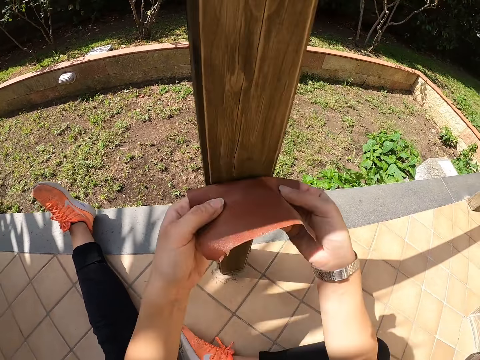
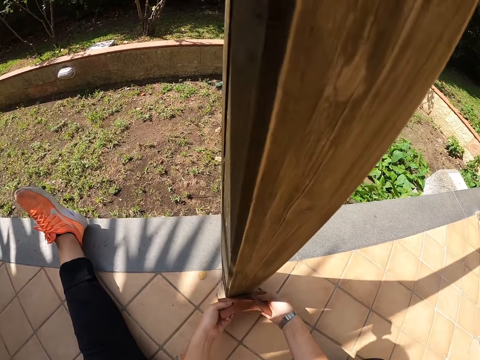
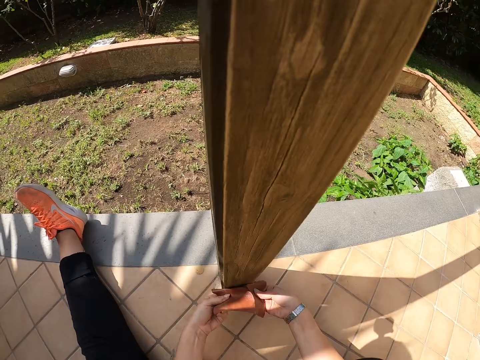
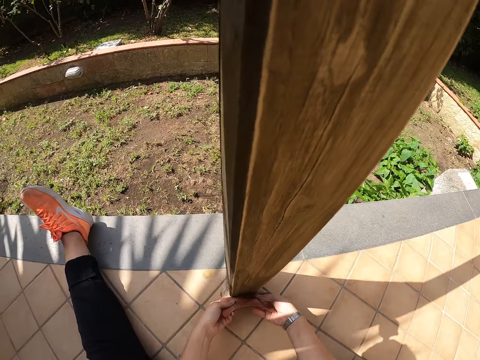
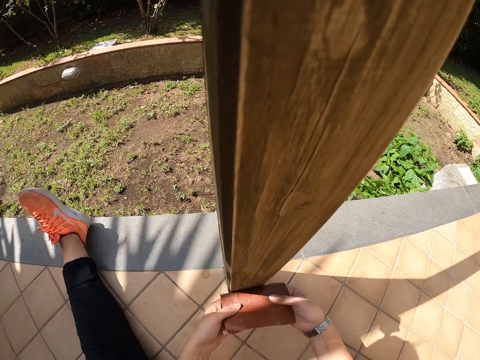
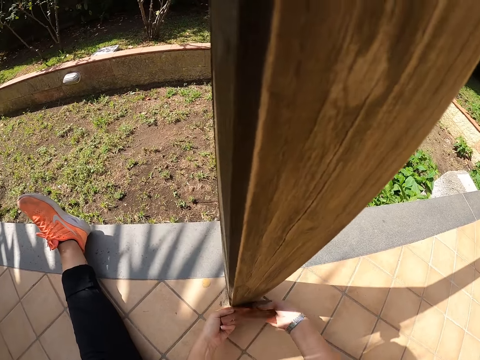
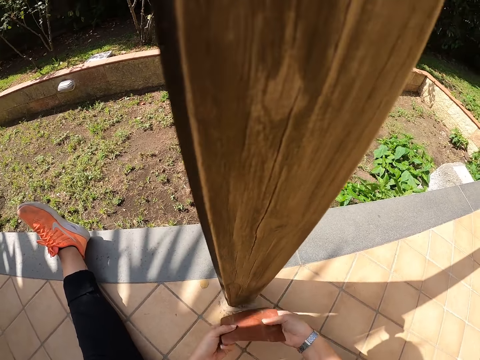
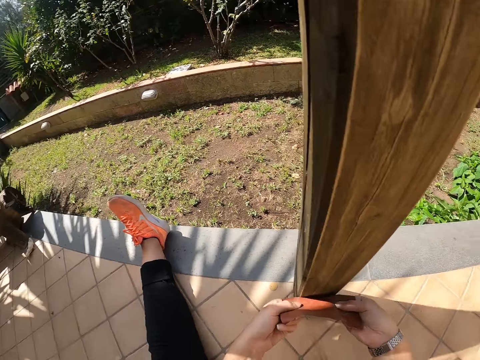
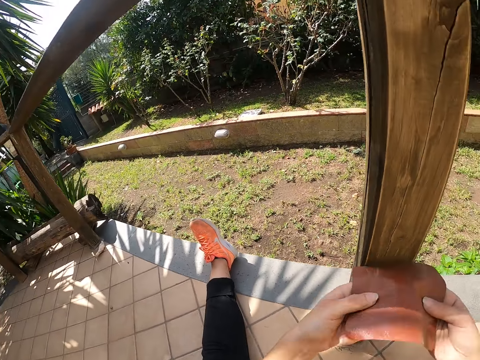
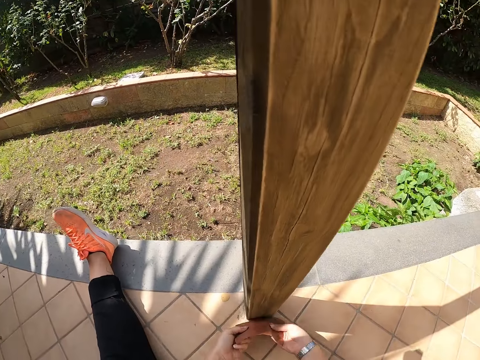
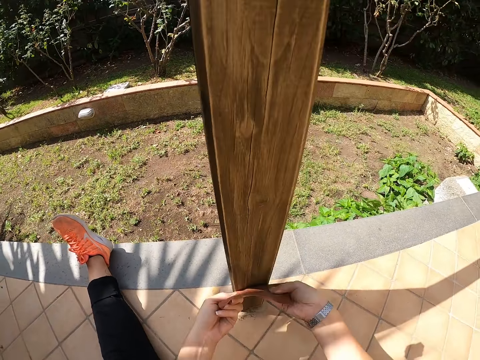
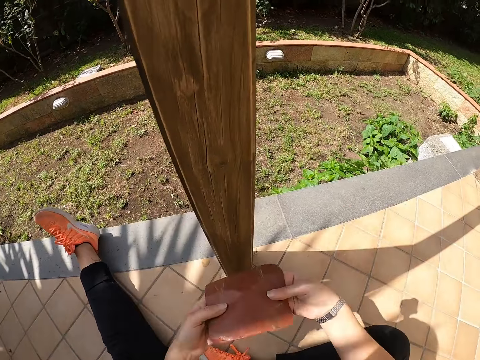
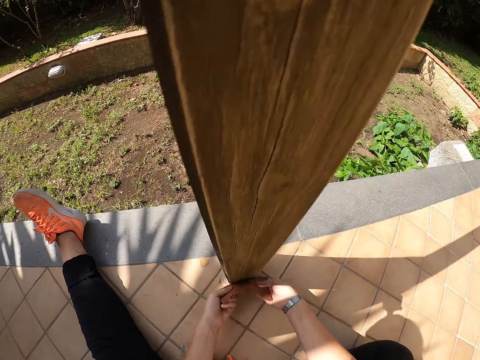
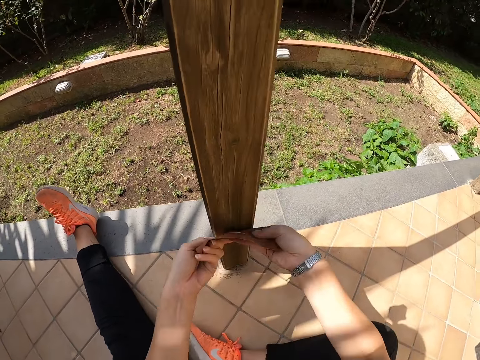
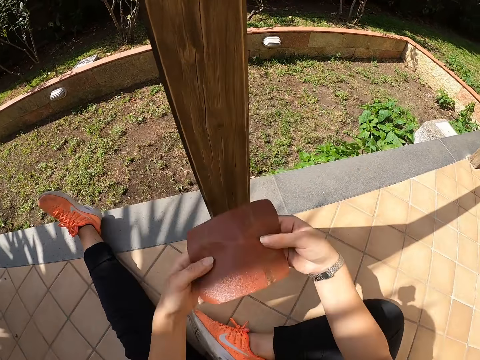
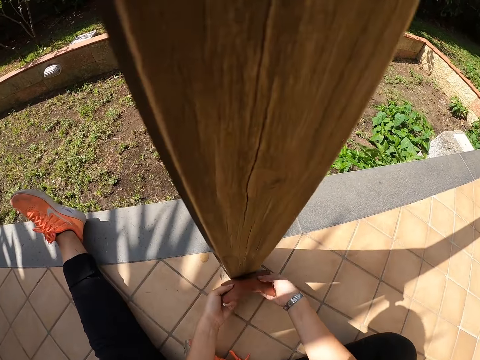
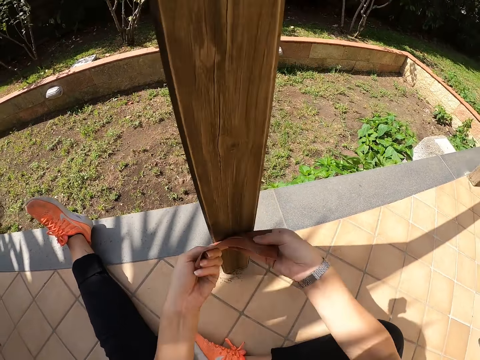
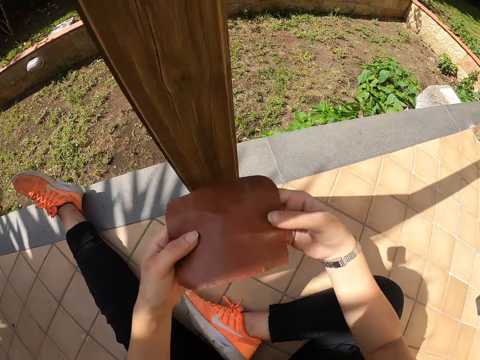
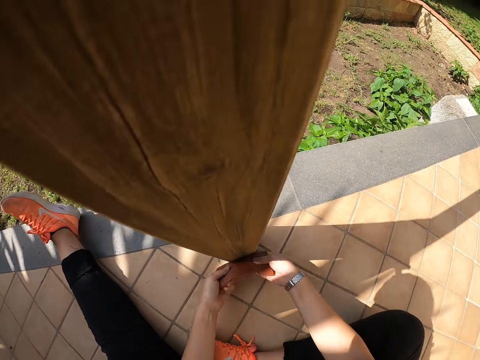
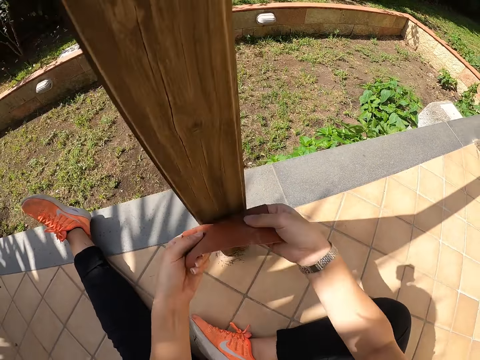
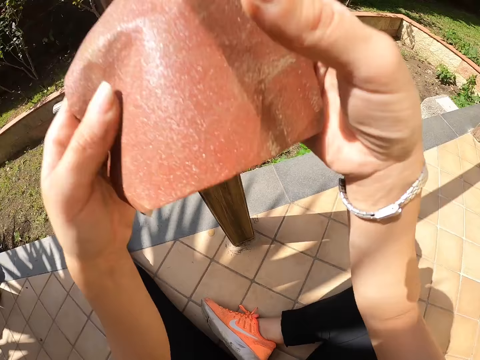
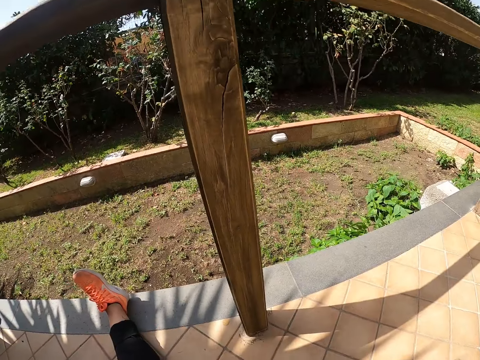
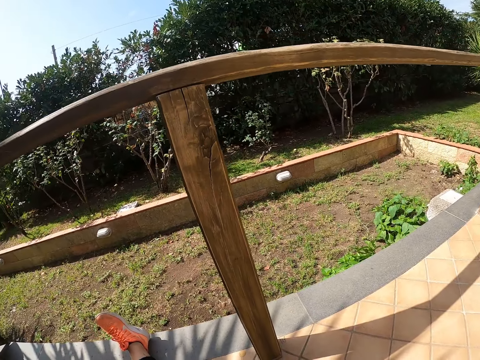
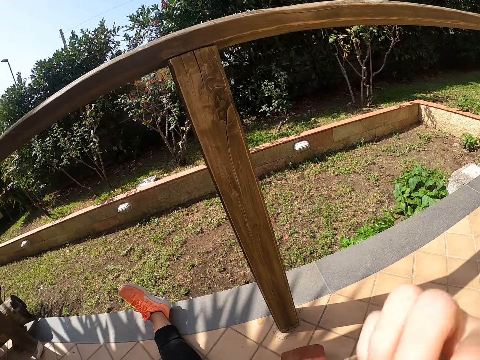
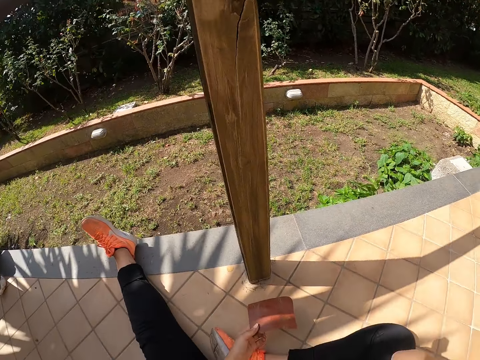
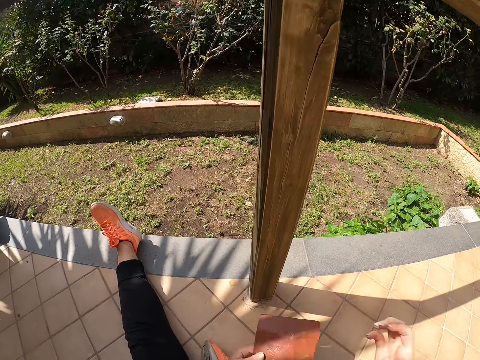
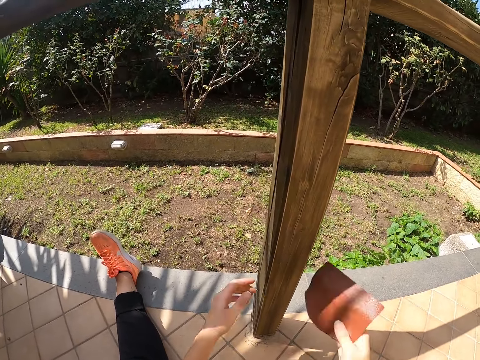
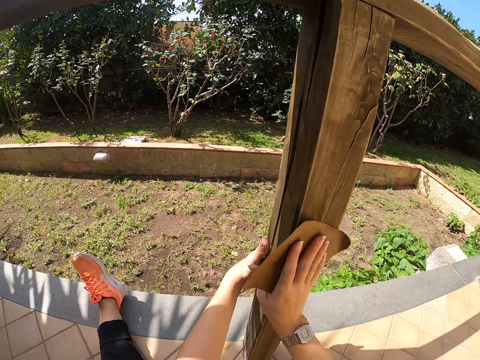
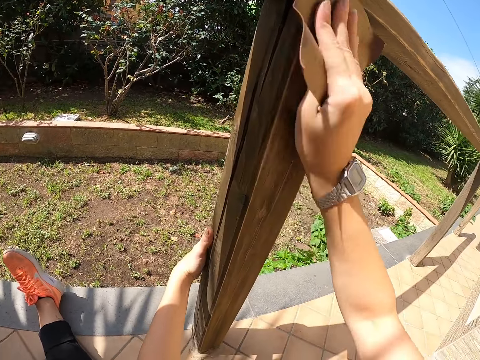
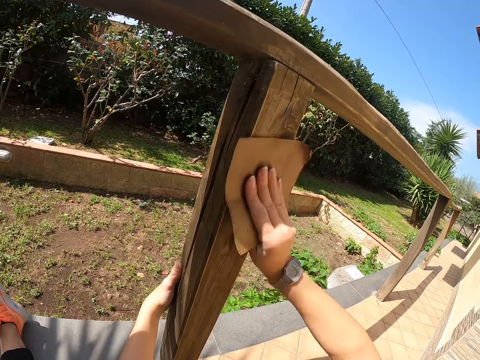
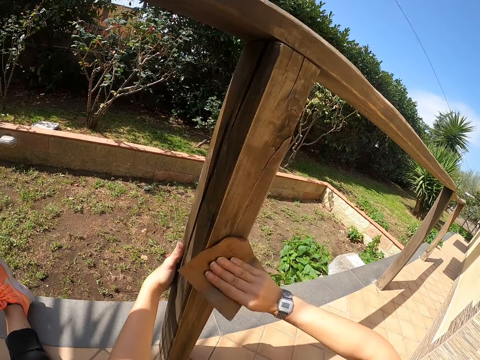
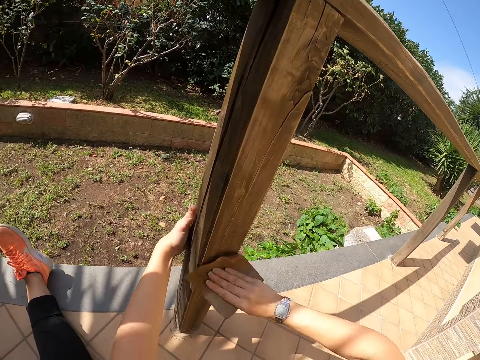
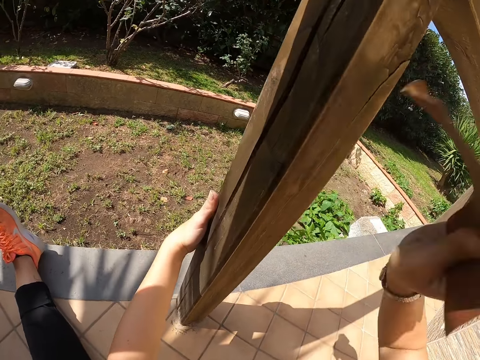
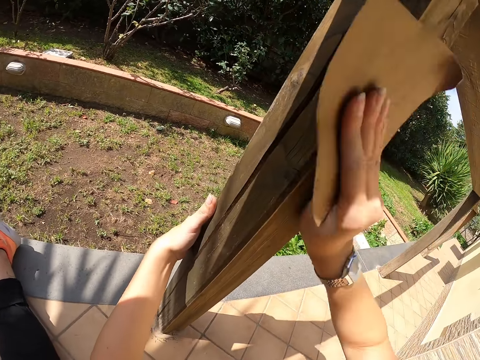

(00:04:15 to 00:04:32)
The camera wearer touches her face. They hold the pole or railing with his left hand. They smoothen the railing with the sandpaper in her right hand.

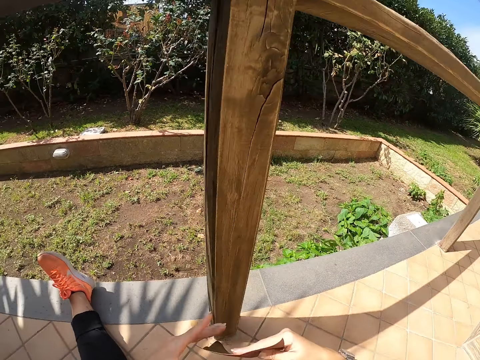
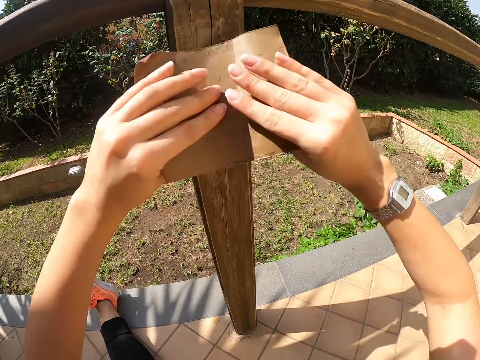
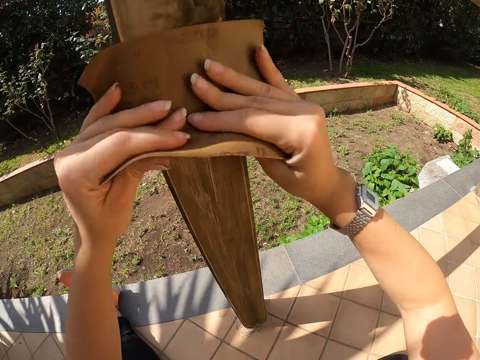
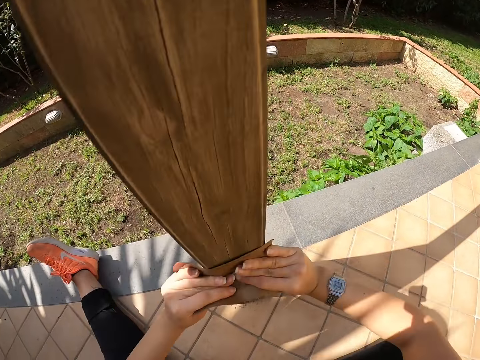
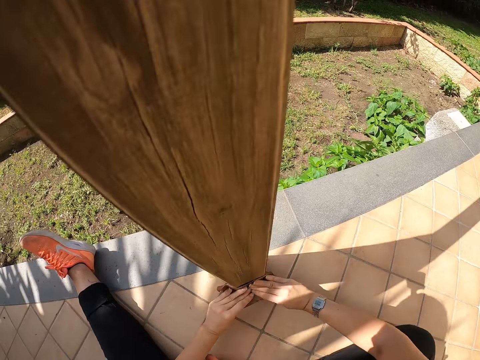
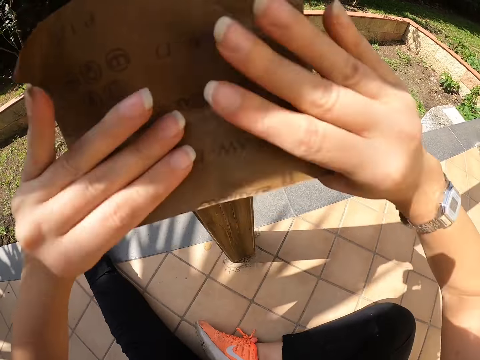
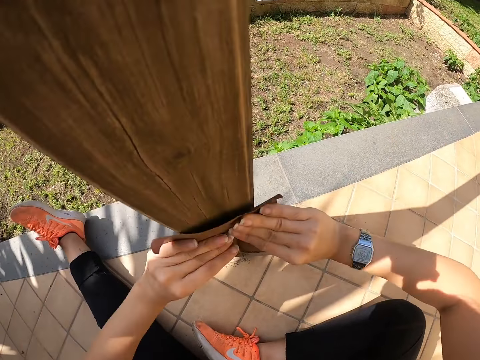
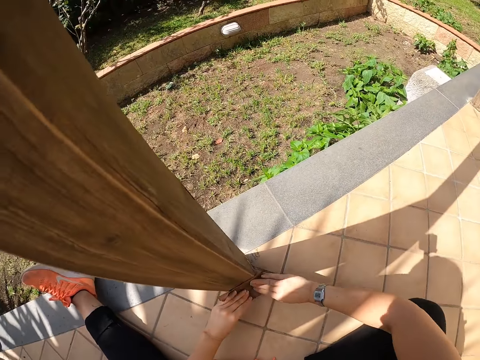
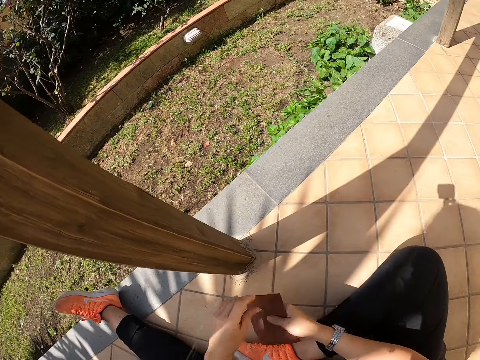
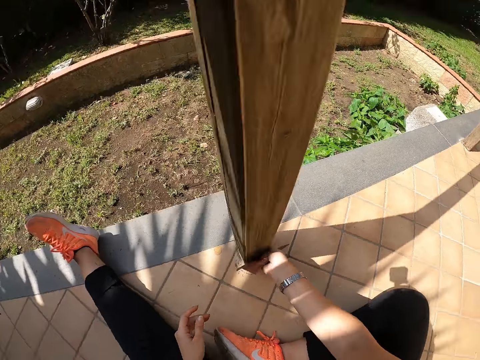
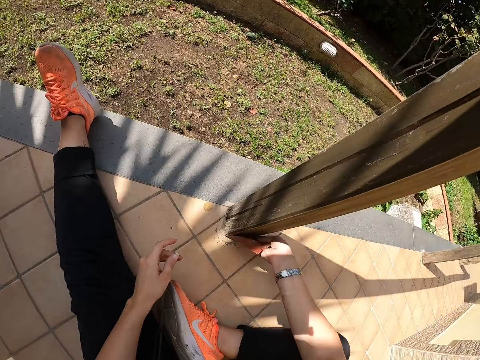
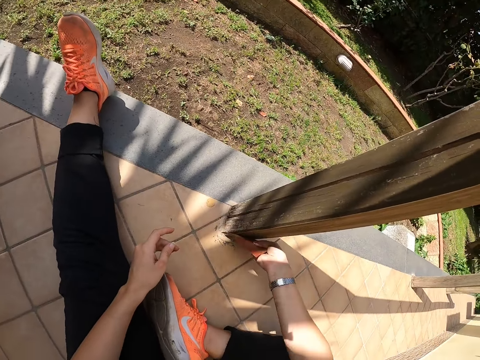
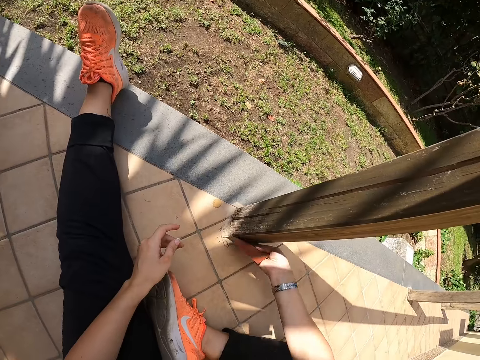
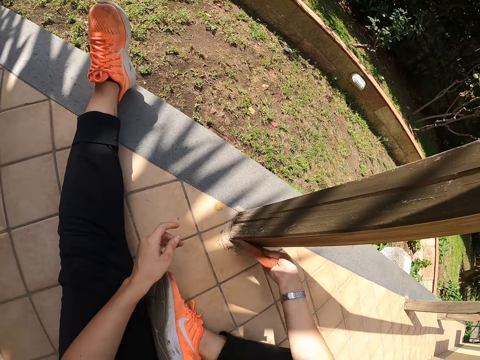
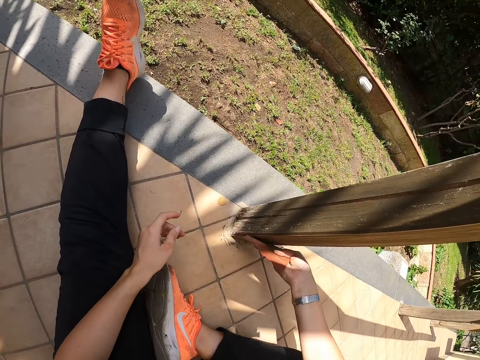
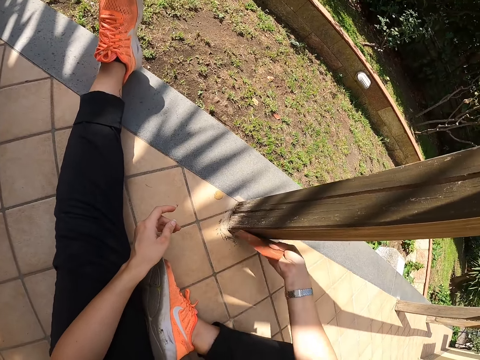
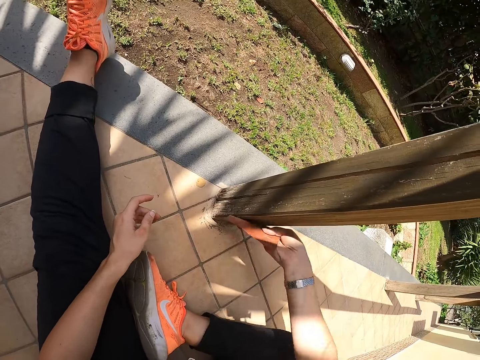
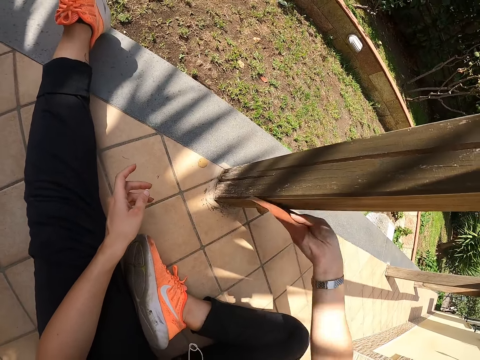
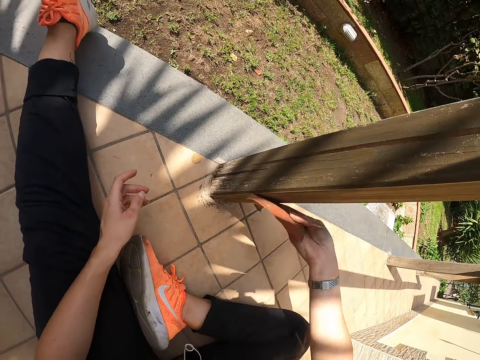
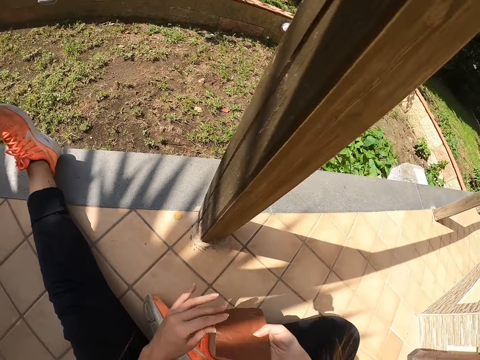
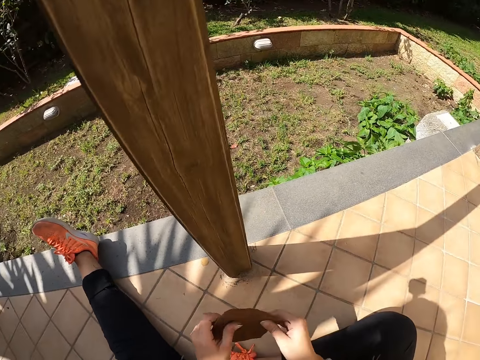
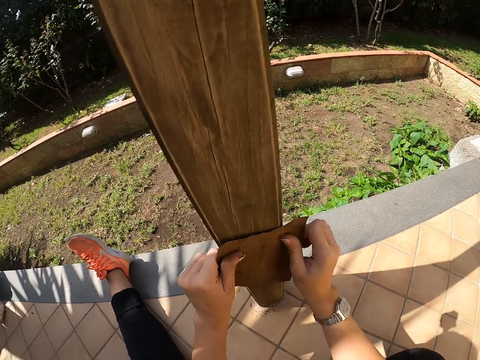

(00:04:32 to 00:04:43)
The camera wearer holds the sandpaper with both hands. She smoothens the railing with the sandpaper in both hands. She smoothens the railing with the sandpaper in her right hand. She holds the sandpaper with both hands.
